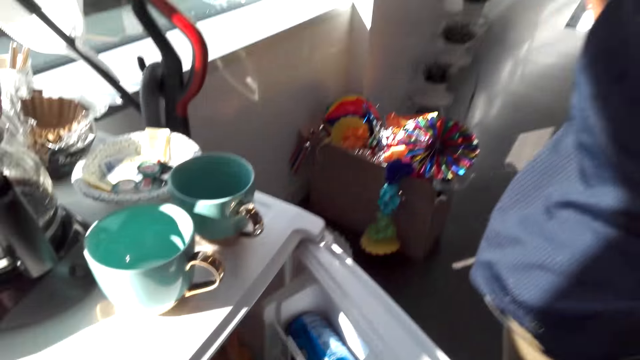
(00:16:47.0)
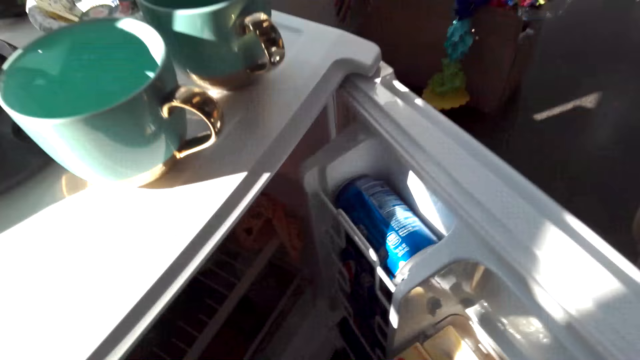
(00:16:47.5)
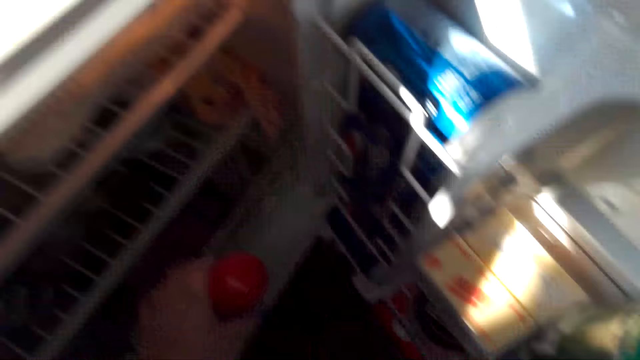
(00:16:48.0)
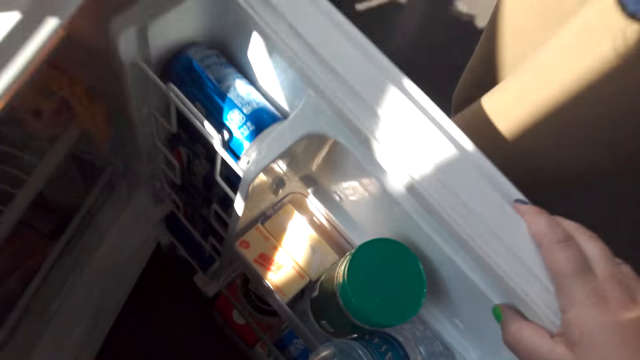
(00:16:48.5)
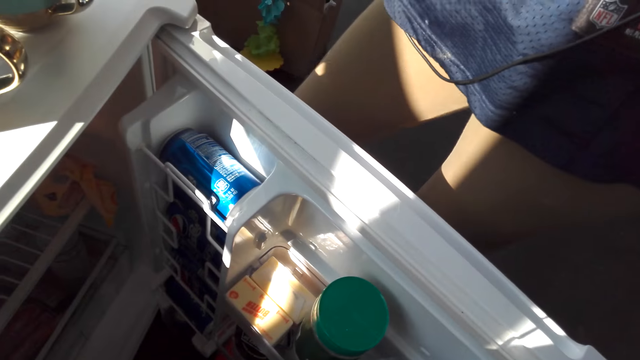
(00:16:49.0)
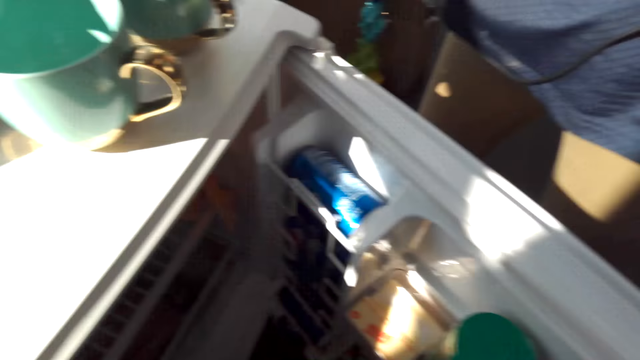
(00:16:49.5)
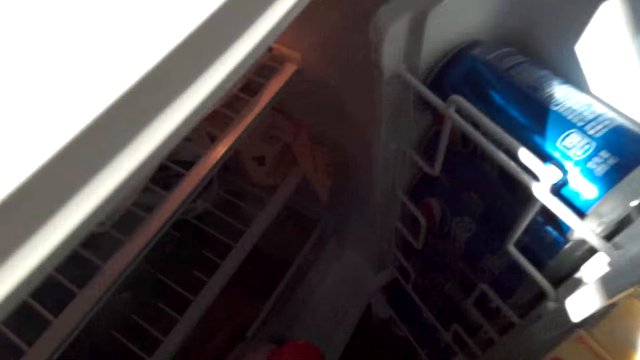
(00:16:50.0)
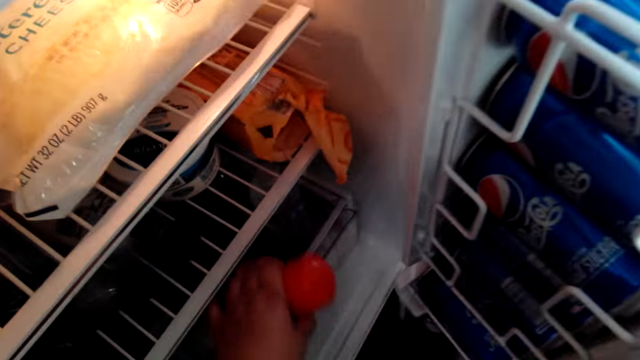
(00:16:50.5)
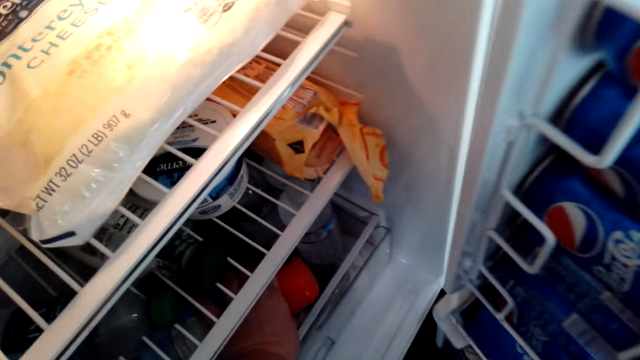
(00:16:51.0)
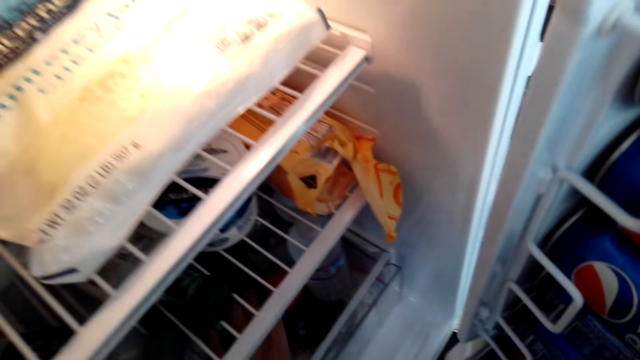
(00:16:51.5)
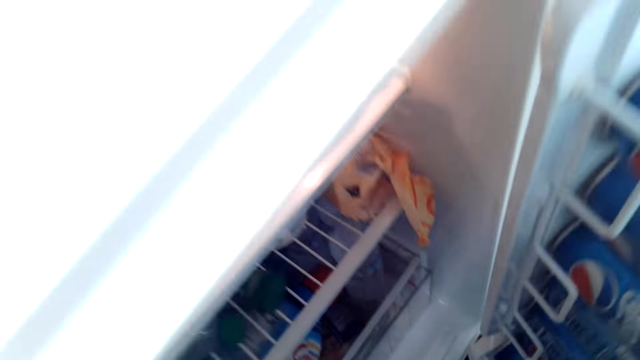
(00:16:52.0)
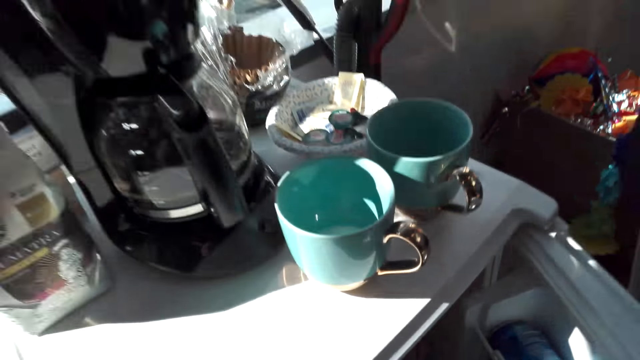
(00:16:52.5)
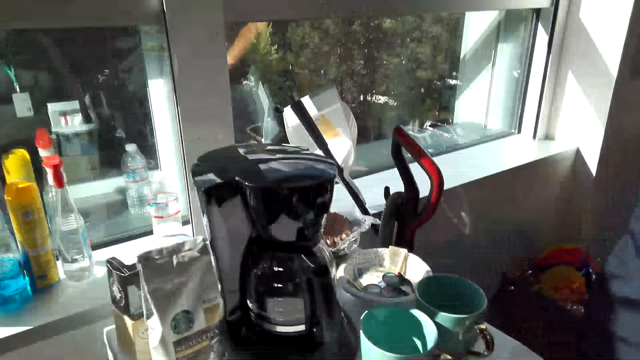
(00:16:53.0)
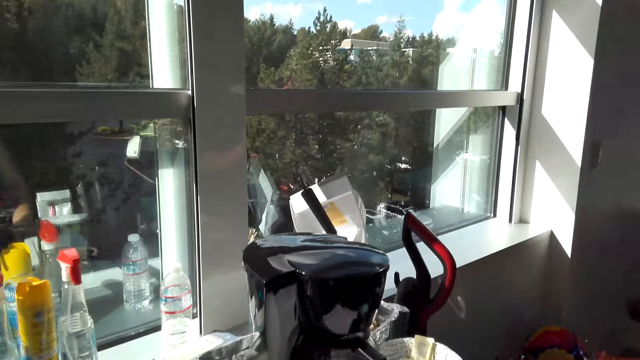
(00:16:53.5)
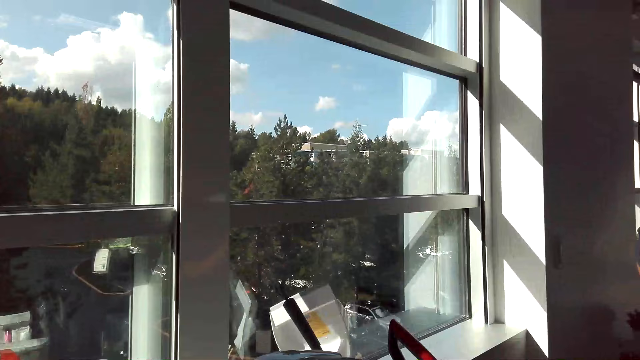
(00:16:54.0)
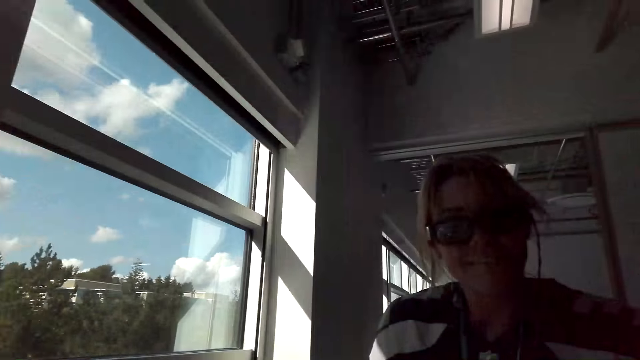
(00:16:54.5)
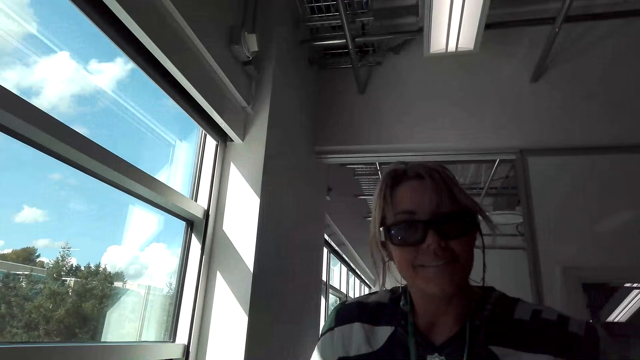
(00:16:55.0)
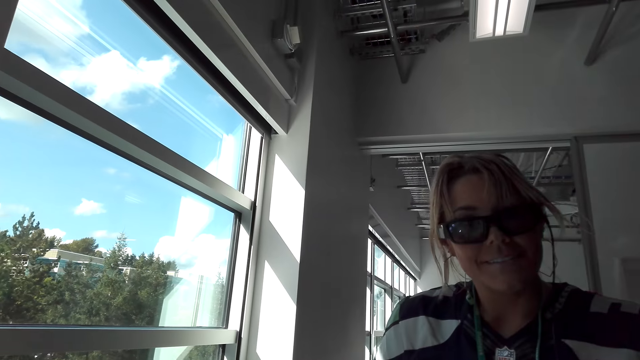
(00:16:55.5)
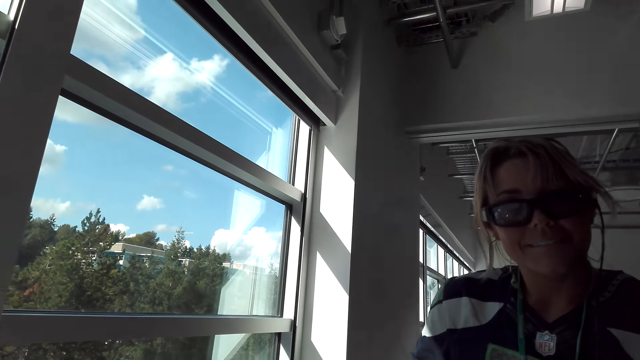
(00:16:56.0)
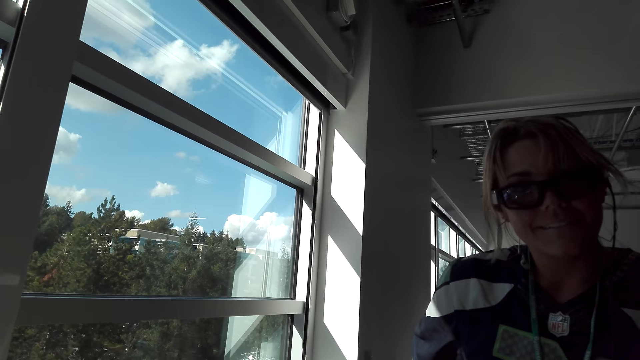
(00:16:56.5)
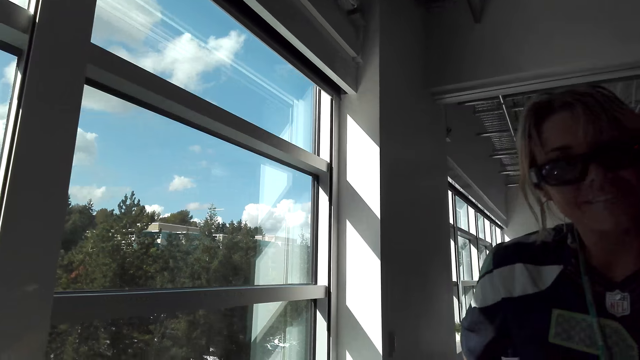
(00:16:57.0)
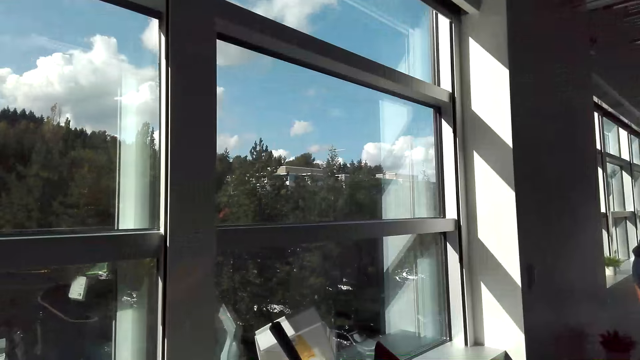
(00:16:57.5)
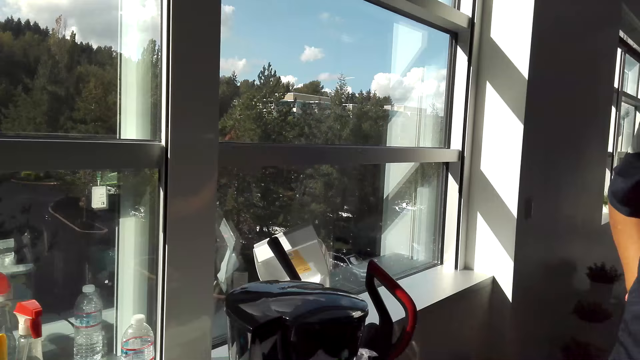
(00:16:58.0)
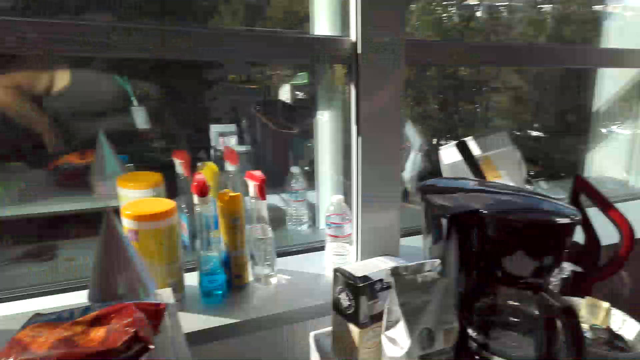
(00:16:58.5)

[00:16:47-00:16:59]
The camera wearer opens a refrigerator. They put the coffee mate in the refrigerator. They close the refrigerator. They talk to a lady.

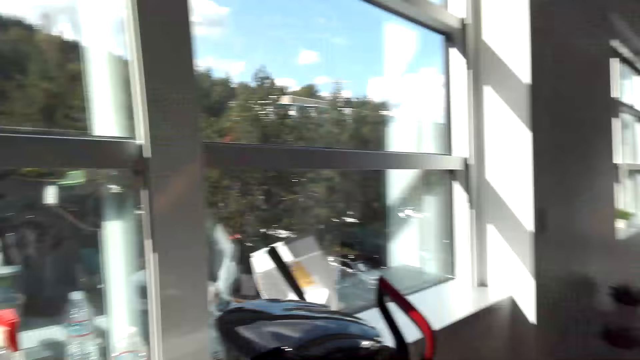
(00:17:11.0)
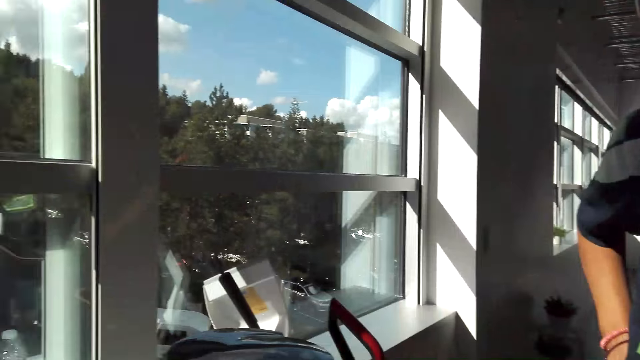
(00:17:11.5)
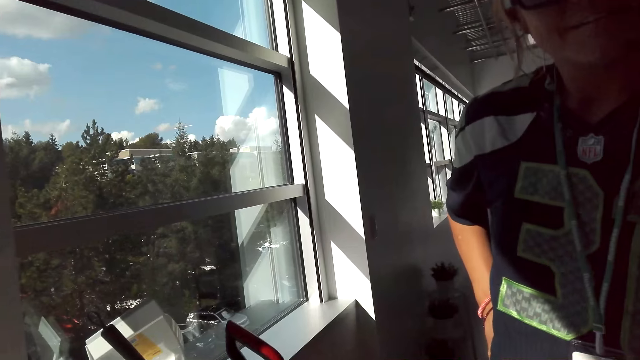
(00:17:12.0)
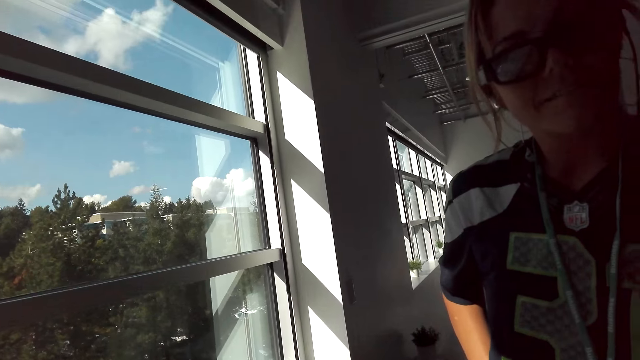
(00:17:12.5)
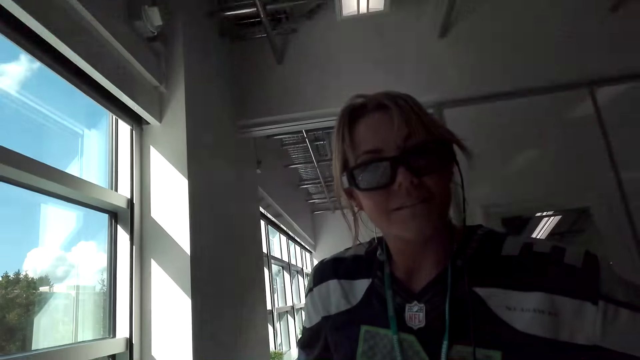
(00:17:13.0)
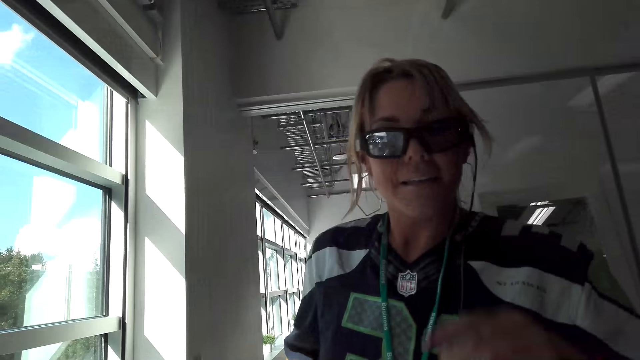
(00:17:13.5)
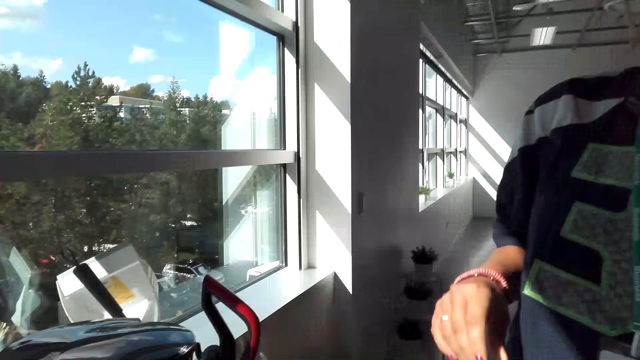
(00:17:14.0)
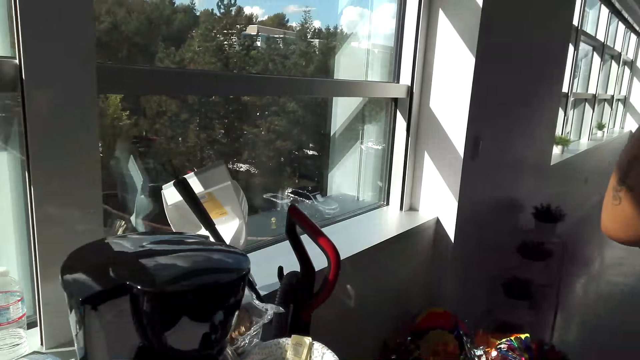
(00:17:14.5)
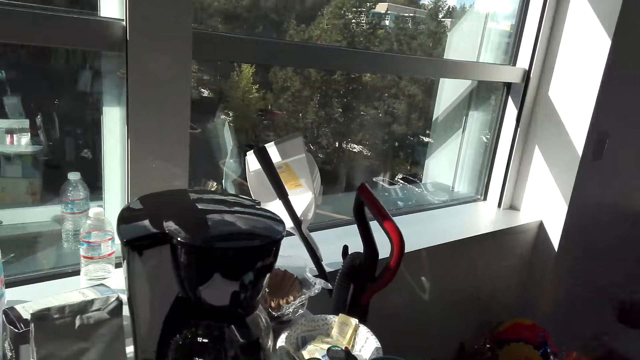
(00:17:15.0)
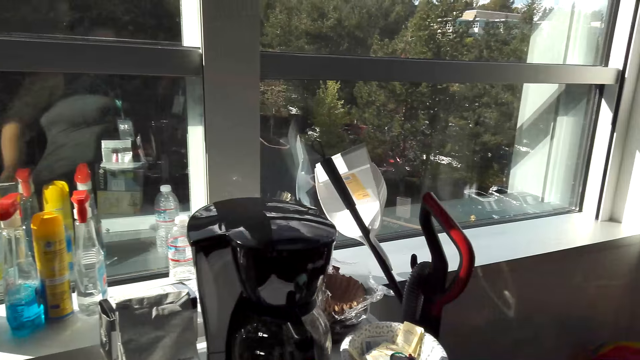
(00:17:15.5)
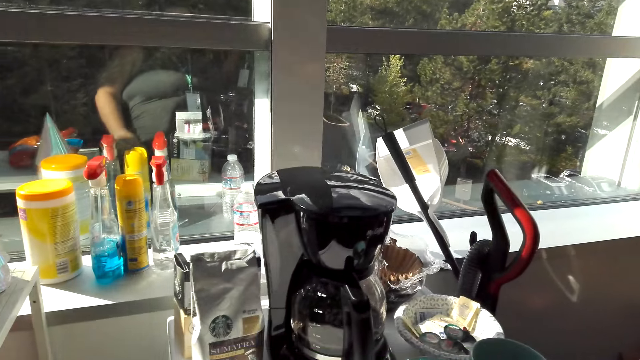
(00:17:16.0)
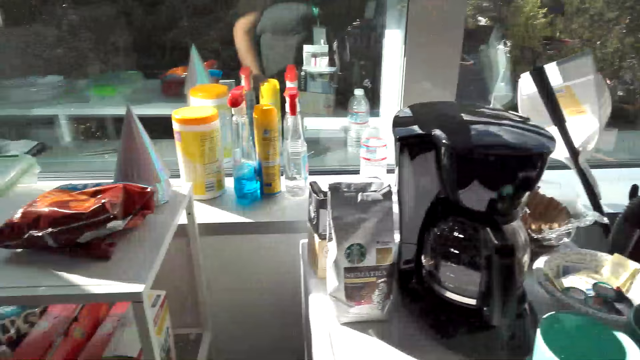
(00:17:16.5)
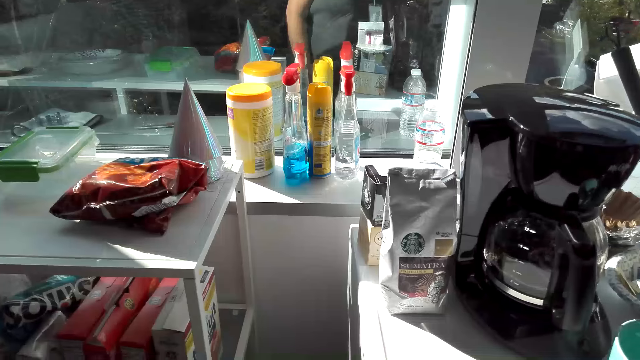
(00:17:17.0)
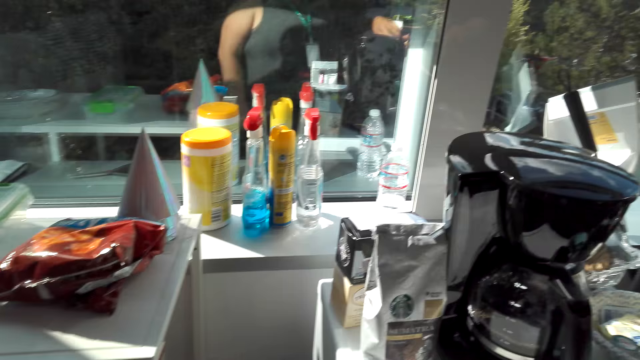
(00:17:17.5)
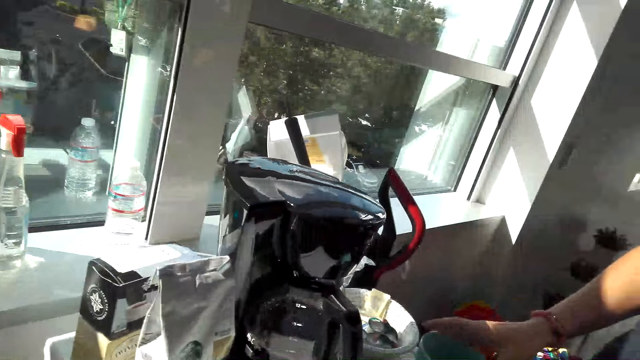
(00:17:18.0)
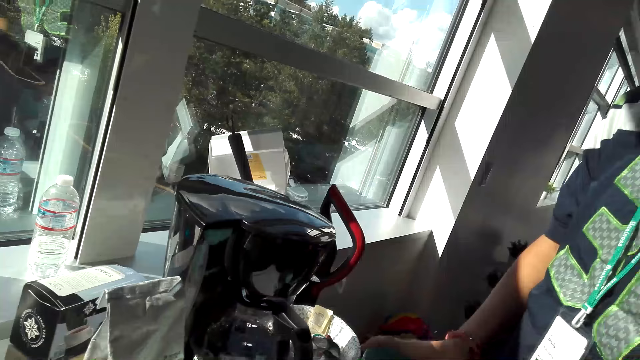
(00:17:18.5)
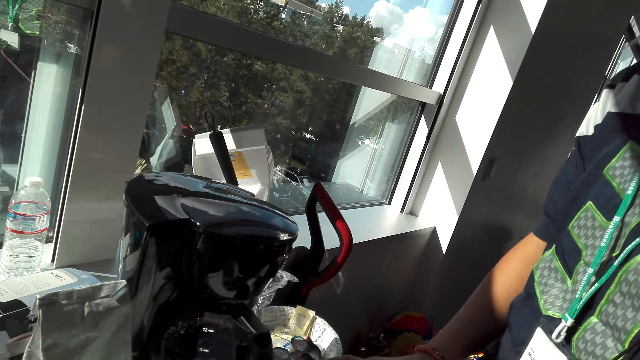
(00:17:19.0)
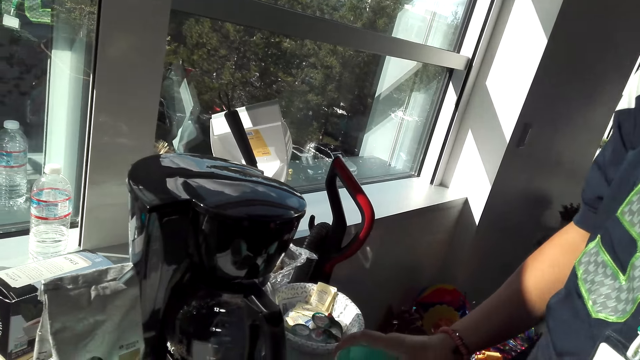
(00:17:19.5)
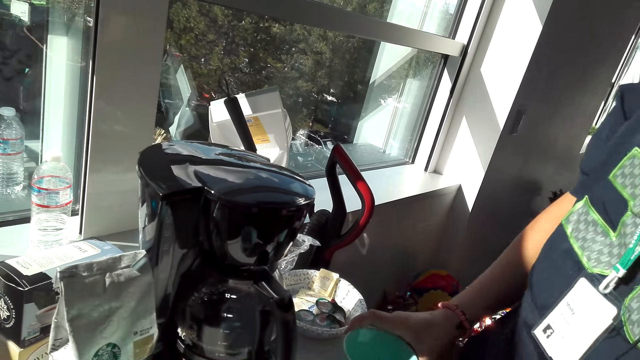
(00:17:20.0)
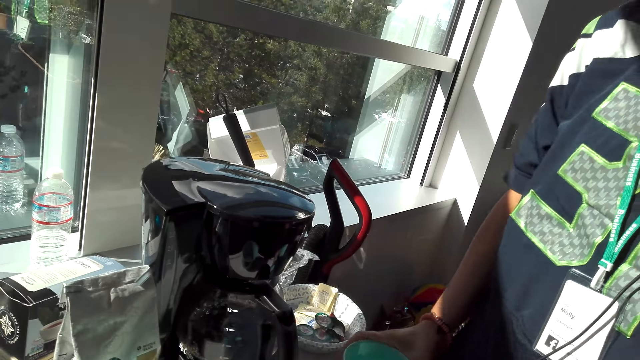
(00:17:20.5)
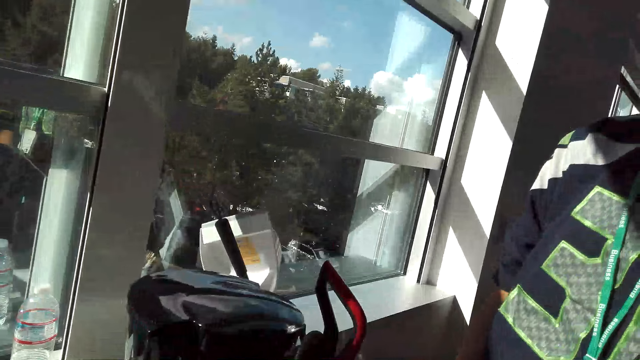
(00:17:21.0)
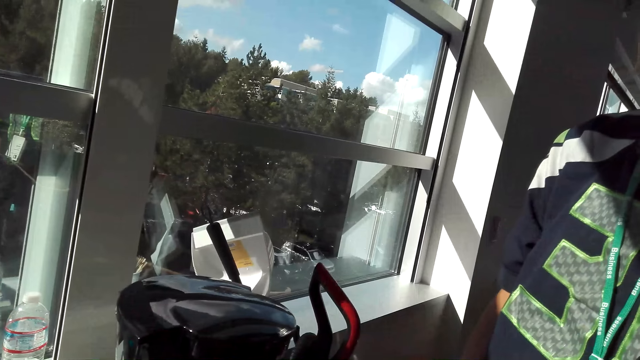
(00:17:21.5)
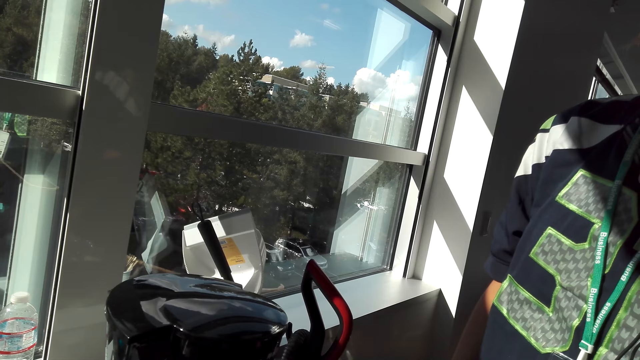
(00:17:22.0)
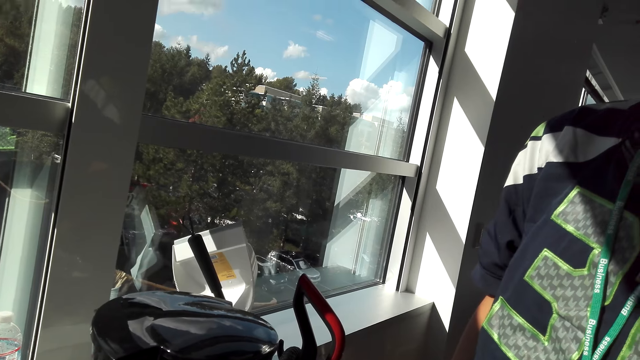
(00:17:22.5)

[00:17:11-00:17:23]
A person raises up the hands. The person holds a cup.
